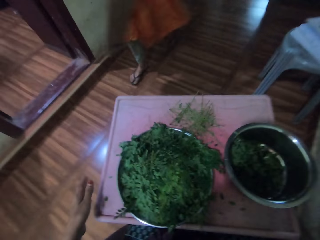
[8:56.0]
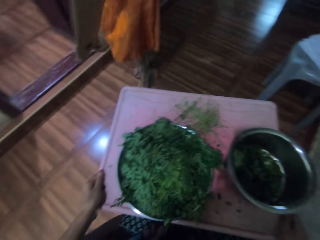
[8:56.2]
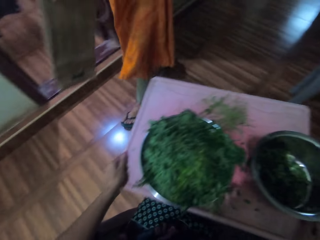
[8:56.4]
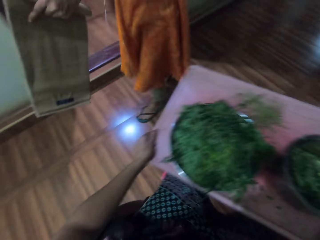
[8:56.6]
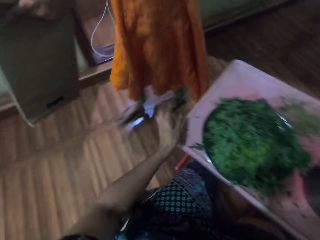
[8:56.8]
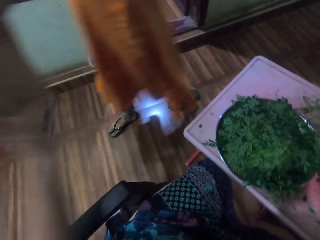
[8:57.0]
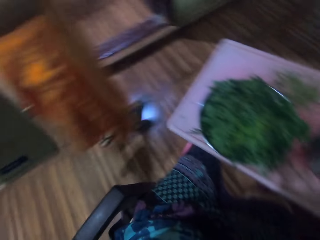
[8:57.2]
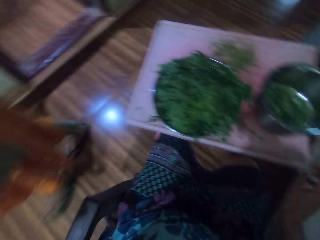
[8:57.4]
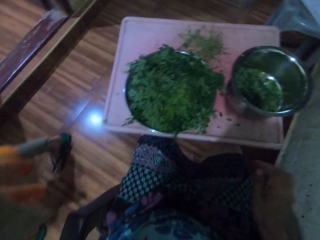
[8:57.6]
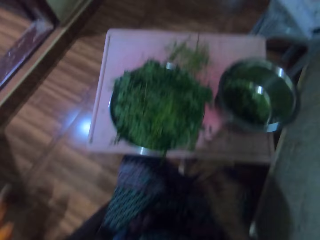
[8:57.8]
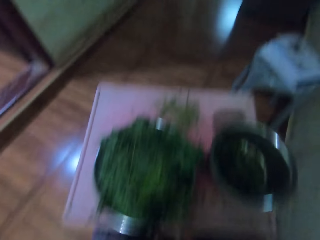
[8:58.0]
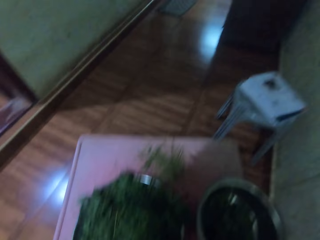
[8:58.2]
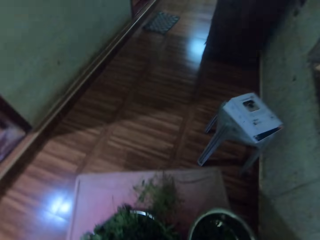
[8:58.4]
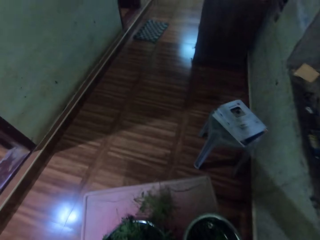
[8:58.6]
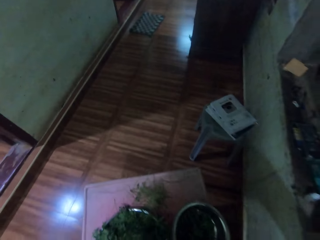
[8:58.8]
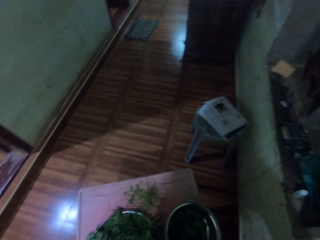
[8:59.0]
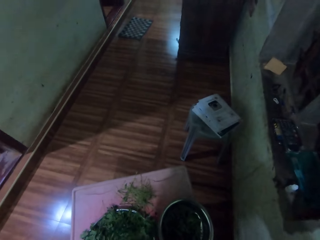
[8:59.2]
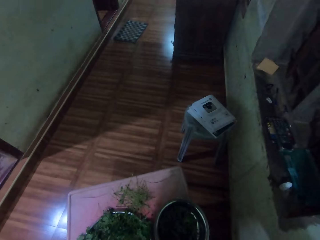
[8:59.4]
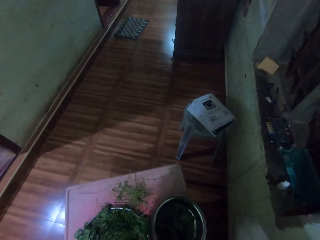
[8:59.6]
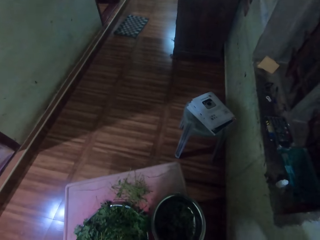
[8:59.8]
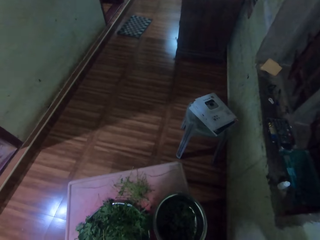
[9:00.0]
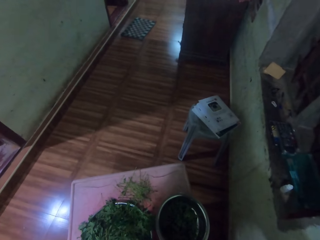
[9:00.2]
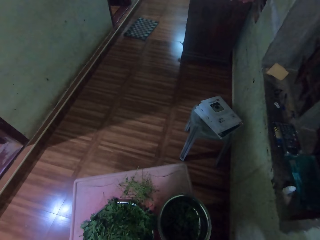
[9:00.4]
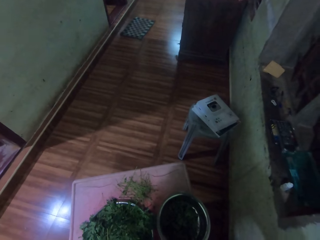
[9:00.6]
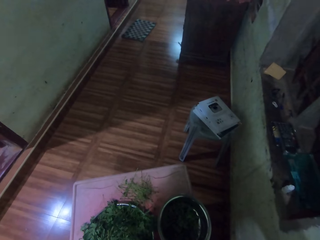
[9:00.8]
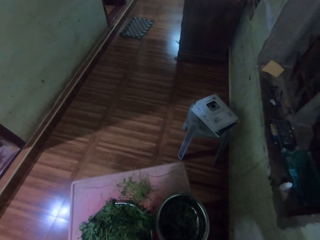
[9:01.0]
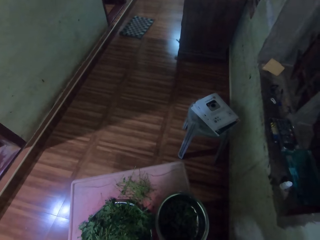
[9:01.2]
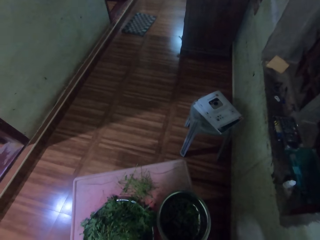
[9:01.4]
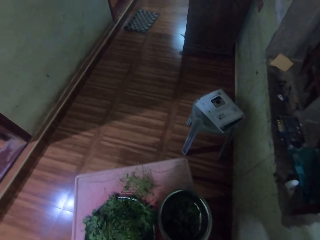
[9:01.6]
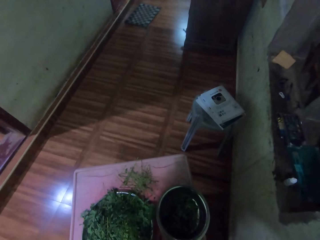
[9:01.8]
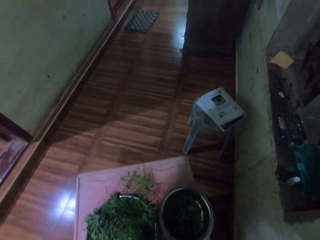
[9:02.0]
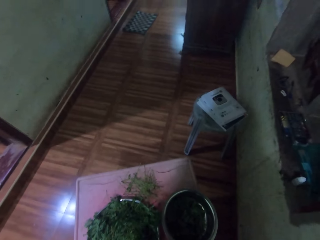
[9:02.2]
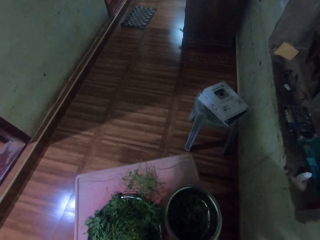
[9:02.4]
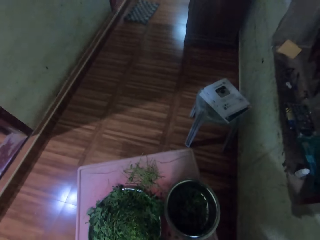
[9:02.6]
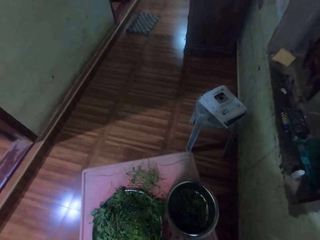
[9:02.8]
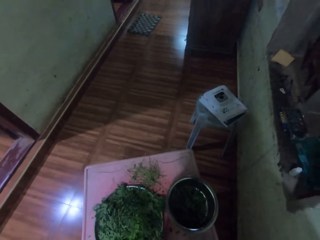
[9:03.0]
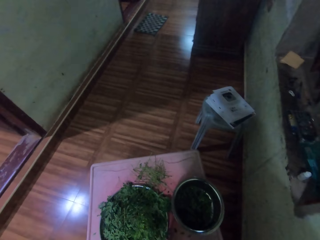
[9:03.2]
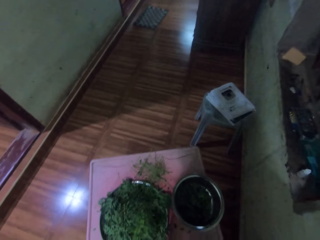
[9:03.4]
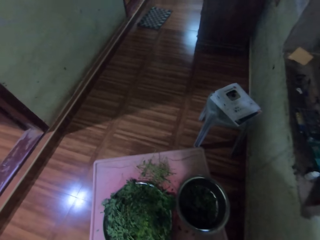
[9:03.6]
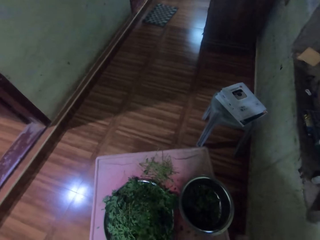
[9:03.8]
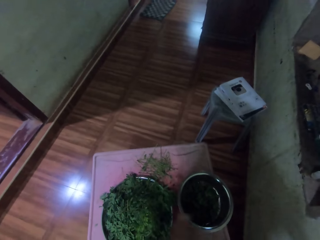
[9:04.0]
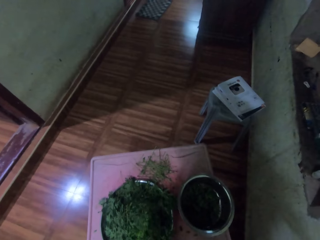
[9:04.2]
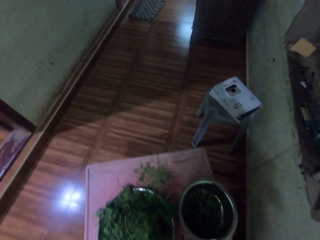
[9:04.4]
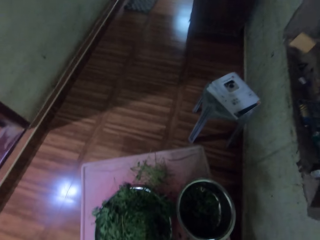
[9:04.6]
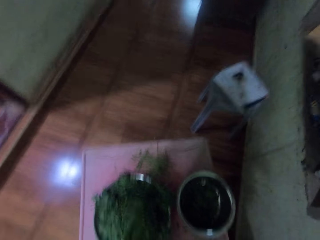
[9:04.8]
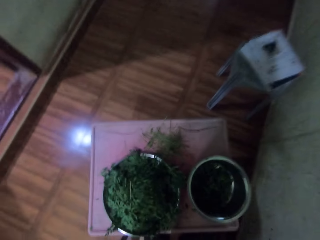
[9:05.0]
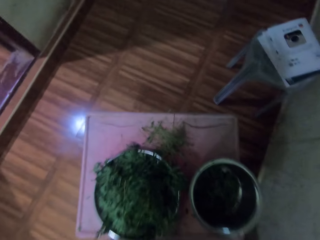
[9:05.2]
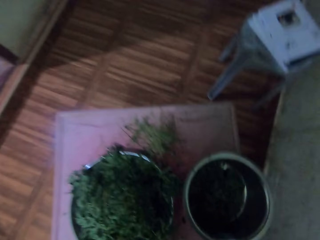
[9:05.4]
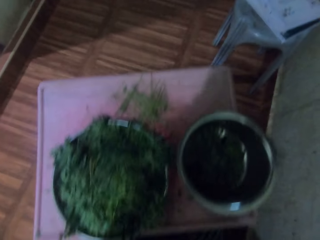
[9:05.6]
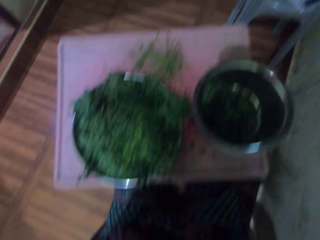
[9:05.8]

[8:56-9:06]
The camera wearer puts the vegetables in the silver bowl. A woman walks. The camera wearer moves the table and looks around. They stand up.

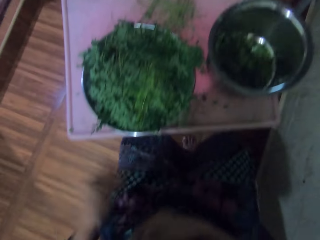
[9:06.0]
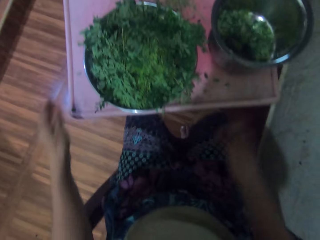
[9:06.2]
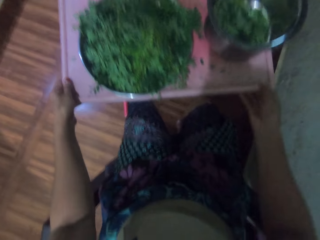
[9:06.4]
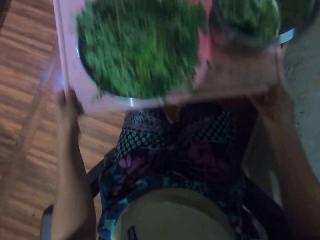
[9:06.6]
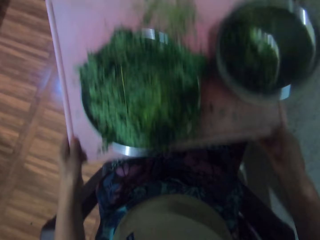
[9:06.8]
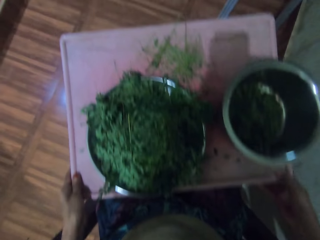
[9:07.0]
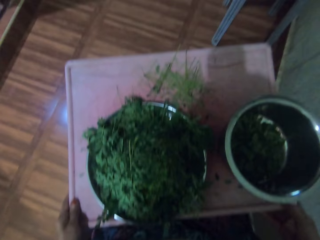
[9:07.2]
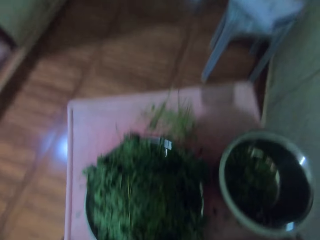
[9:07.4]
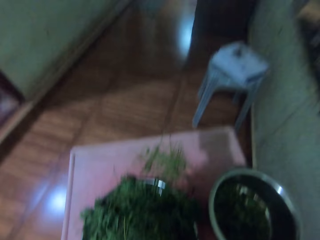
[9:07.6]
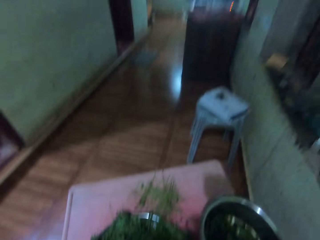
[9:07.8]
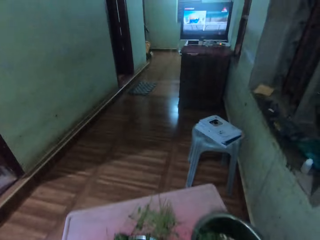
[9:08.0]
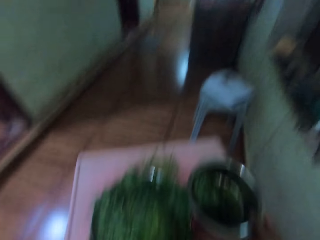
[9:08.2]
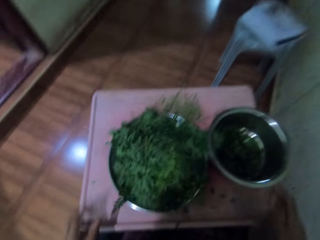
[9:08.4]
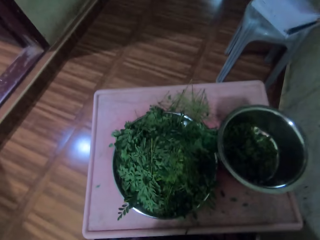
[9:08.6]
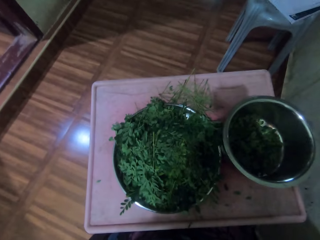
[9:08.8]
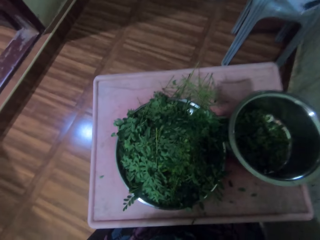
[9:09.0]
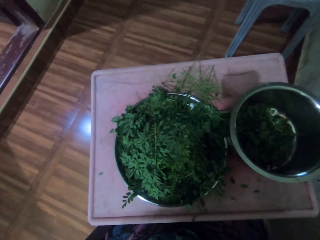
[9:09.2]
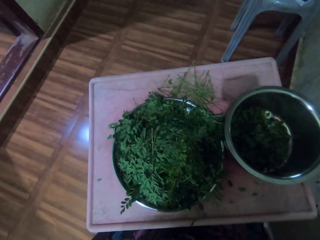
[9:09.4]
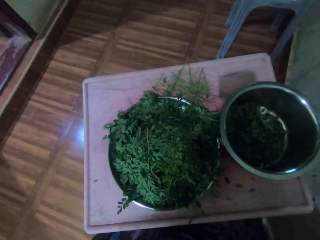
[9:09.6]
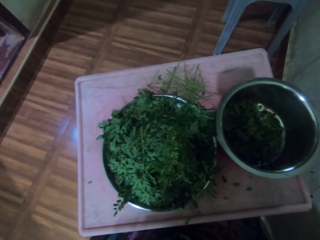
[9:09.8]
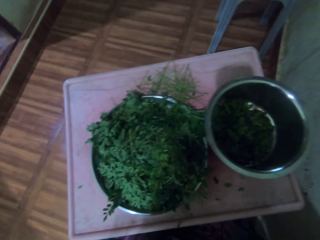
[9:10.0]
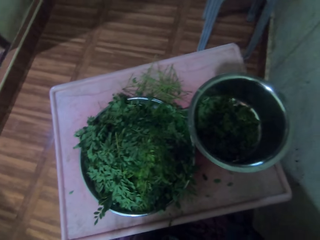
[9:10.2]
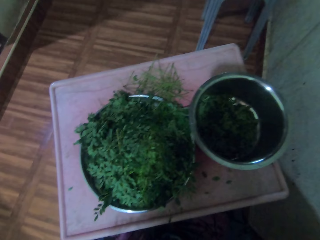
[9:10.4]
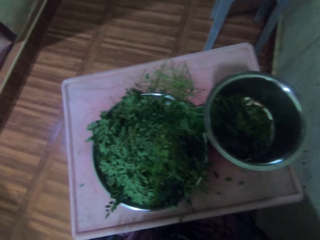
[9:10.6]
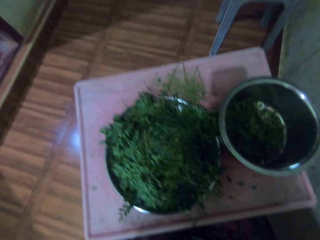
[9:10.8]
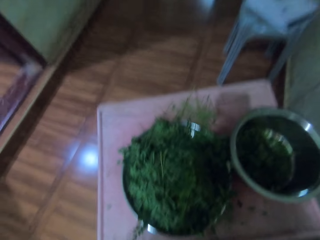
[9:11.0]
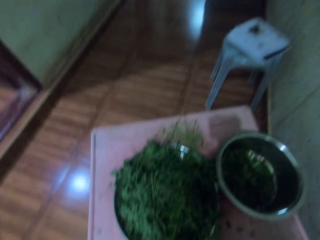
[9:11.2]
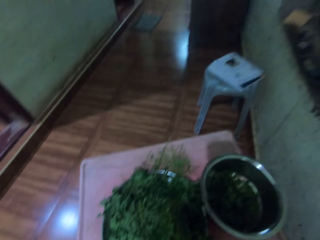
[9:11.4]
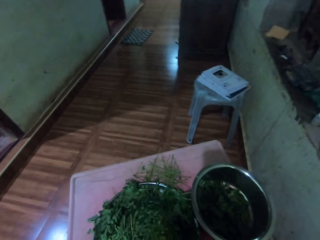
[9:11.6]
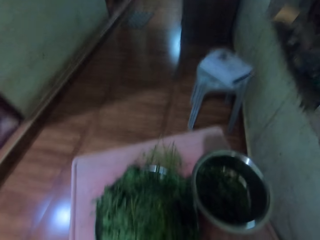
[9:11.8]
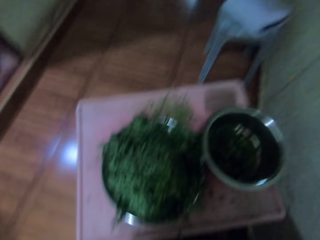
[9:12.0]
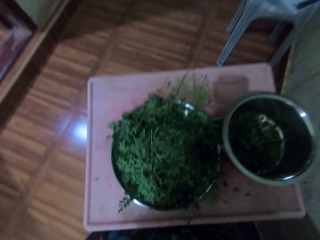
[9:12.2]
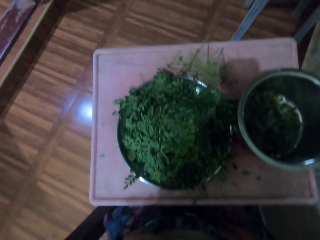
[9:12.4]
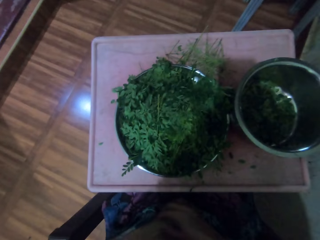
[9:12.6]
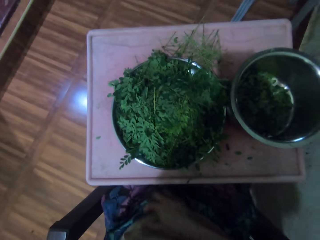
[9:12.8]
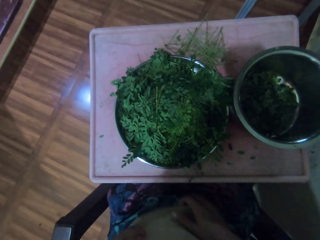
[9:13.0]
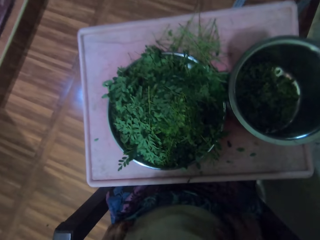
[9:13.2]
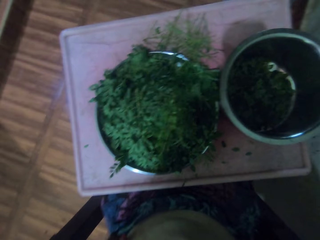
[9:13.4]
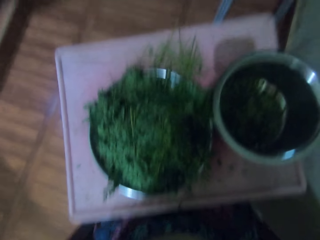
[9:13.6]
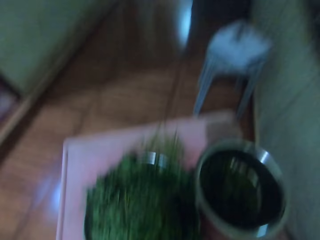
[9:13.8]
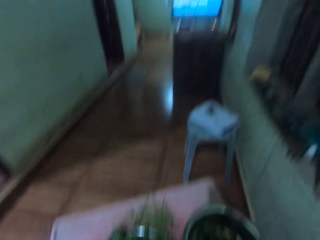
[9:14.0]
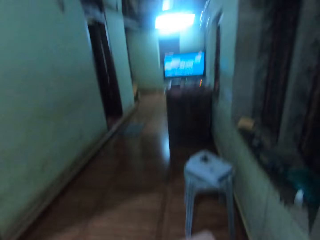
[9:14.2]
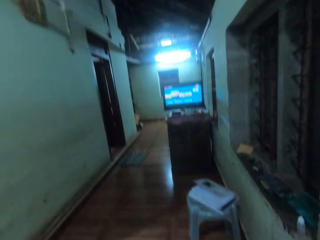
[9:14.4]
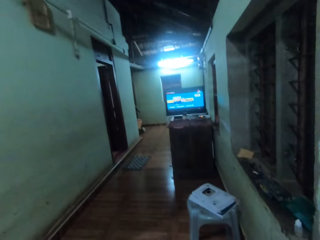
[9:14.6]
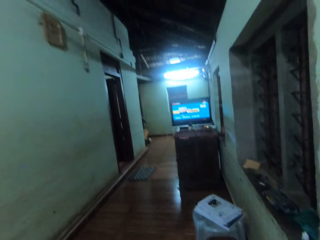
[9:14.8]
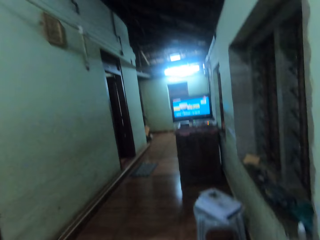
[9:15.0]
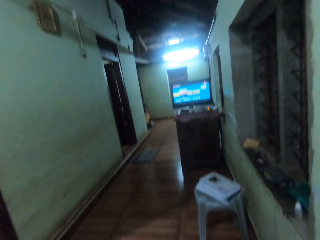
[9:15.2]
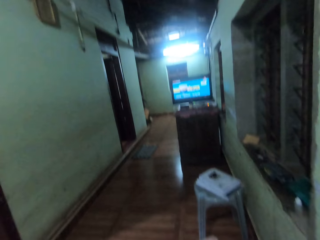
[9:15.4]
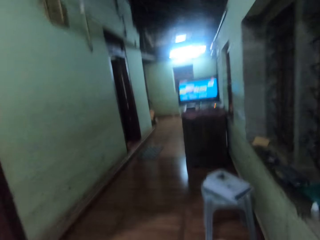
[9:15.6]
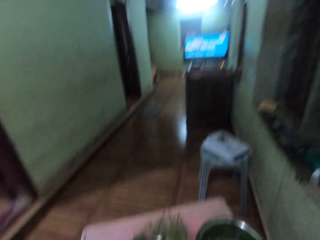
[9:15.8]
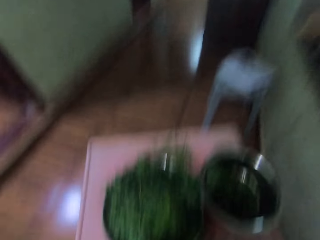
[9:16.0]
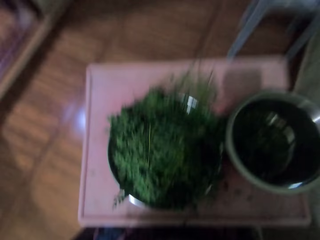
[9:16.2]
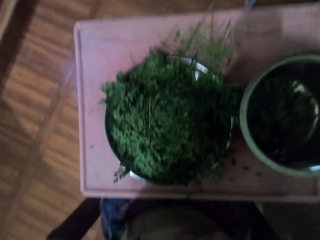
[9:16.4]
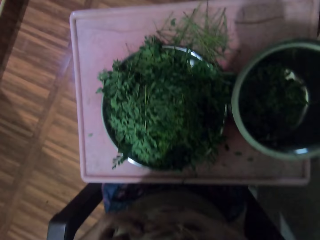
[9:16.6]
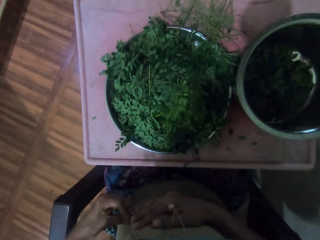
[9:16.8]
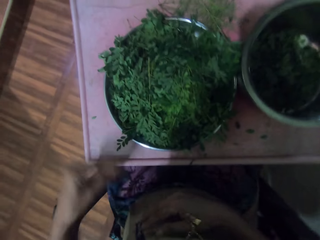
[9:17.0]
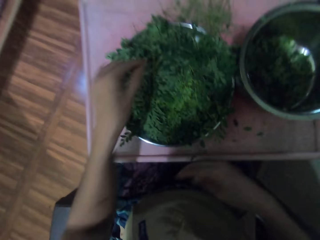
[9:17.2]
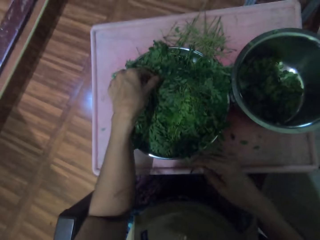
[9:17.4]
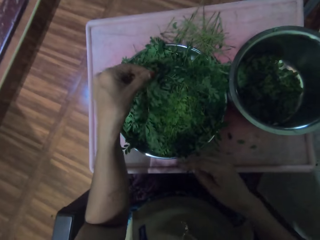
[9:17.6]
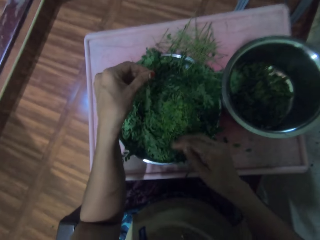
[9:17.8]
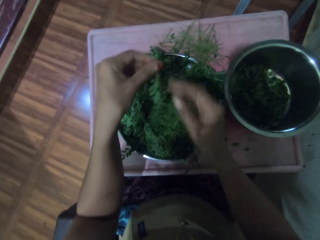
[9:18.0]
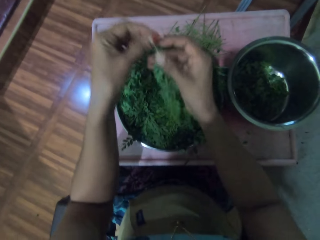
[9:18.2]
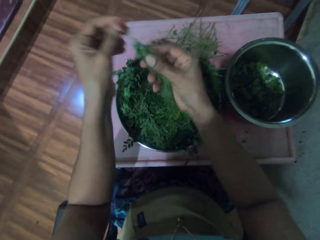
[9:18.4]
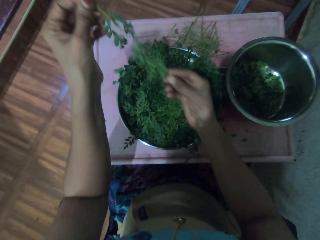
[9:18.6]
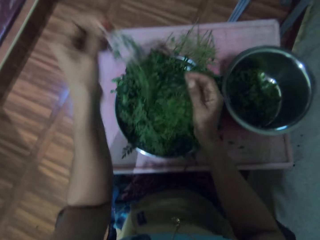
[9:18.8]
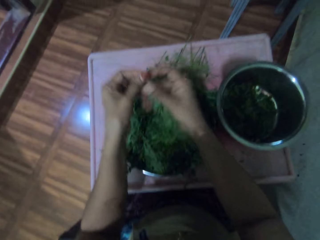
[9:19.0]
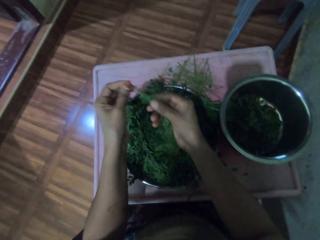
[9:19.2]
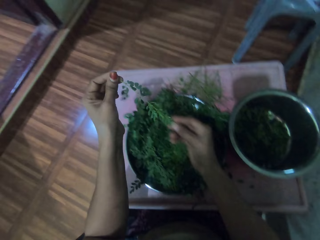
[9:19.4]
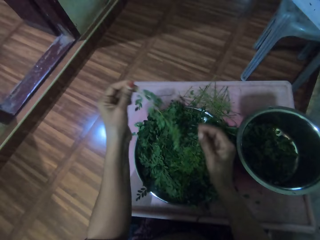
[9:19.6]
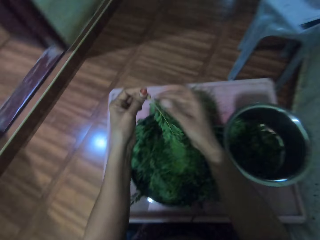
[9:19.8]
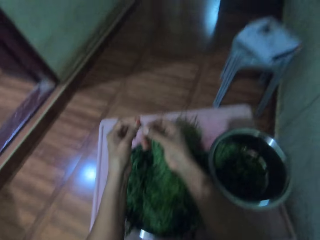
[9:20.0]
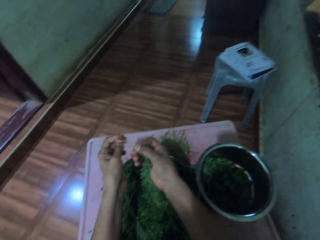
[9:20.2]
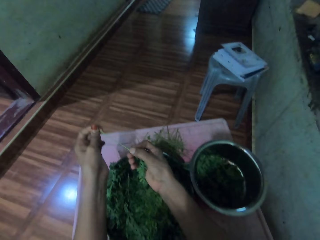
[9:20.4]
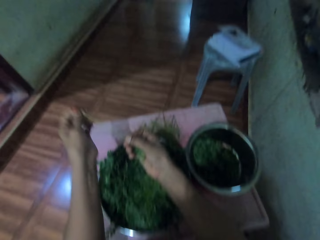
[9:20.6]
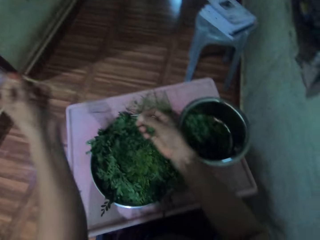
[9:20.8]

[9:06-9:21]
The camera wearer sits on the chair. They pull the table, move the board, and look around the house. They look at the vegetables. They look around the house. They pick a vegetable stem and move their hand along the vegetable stem.
